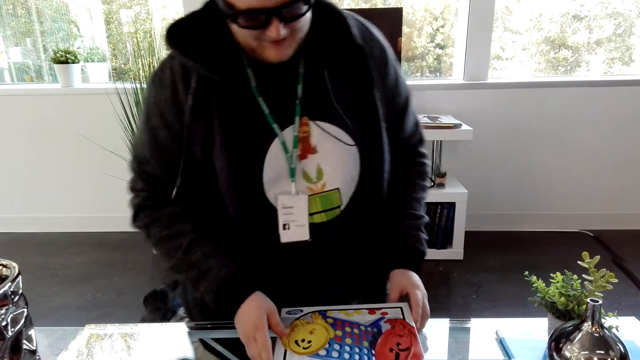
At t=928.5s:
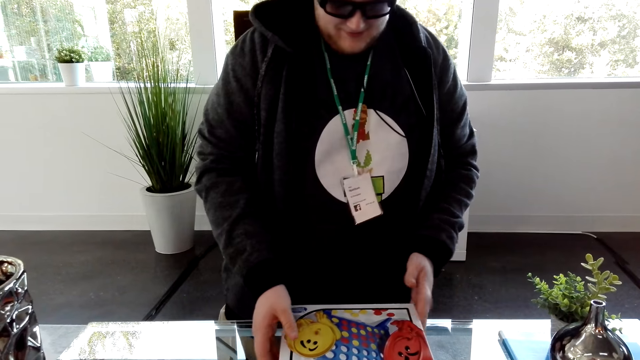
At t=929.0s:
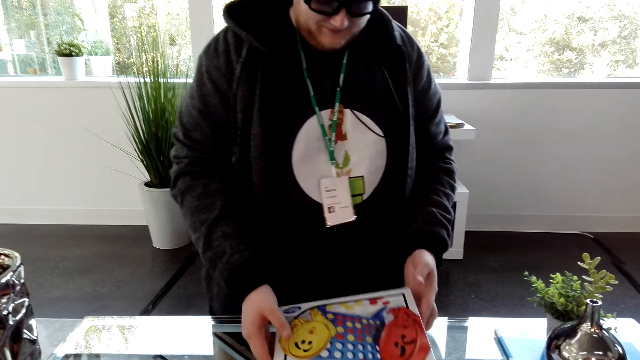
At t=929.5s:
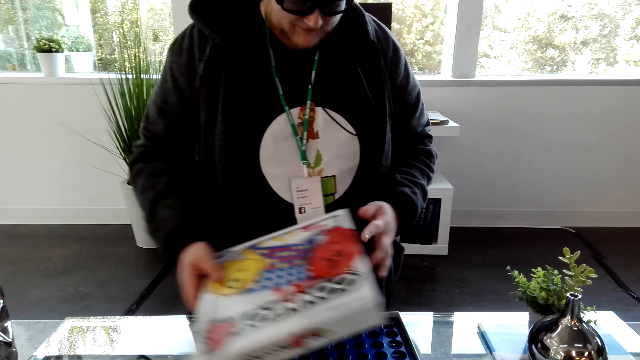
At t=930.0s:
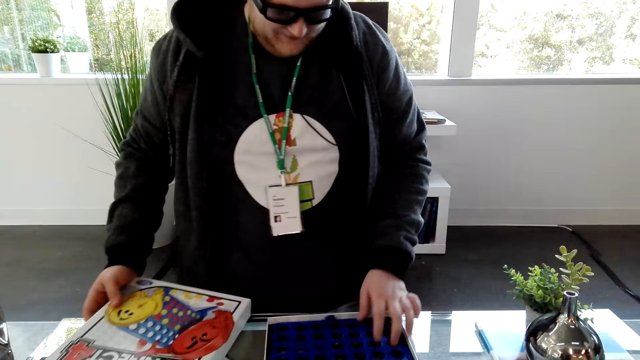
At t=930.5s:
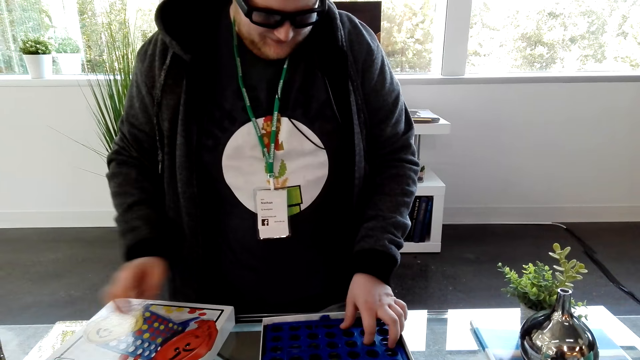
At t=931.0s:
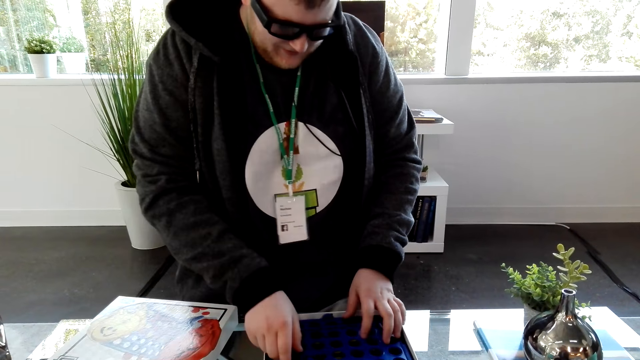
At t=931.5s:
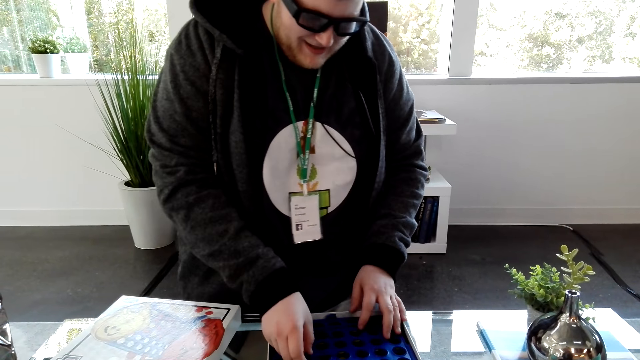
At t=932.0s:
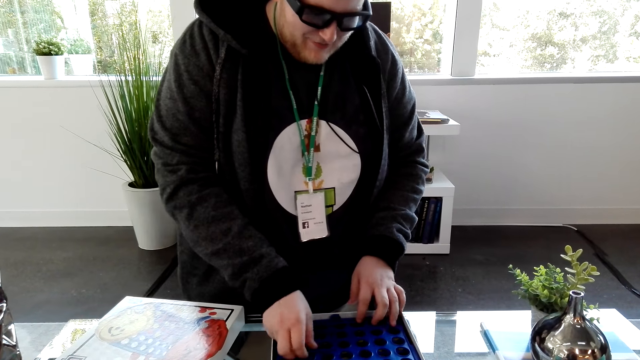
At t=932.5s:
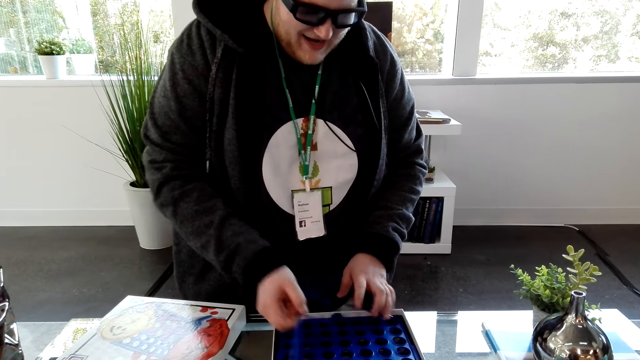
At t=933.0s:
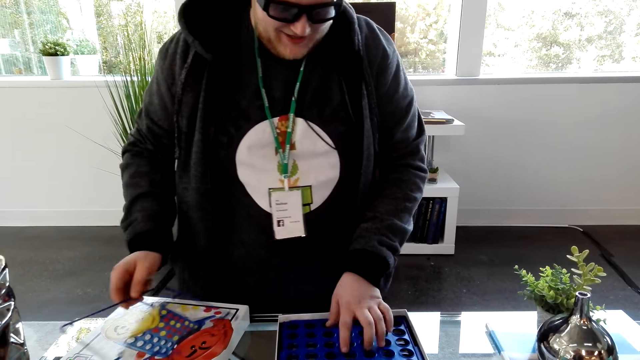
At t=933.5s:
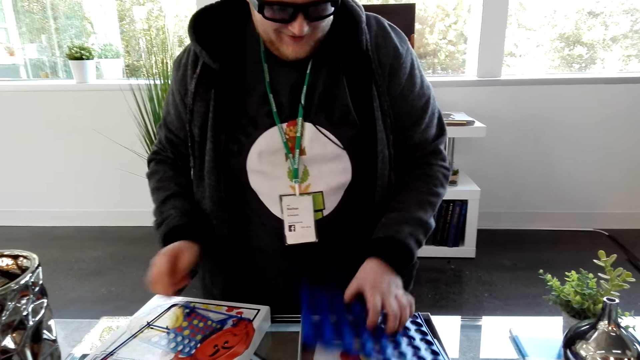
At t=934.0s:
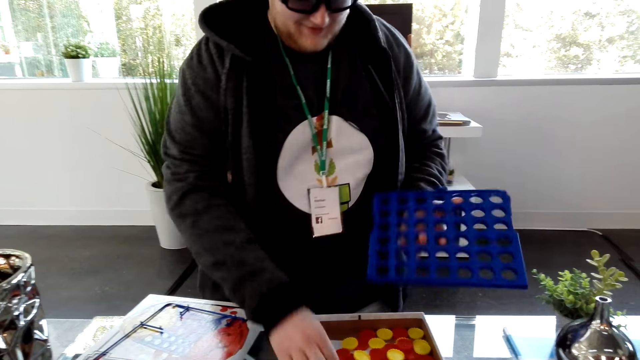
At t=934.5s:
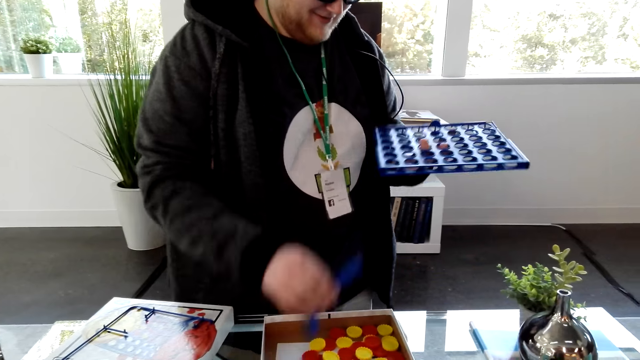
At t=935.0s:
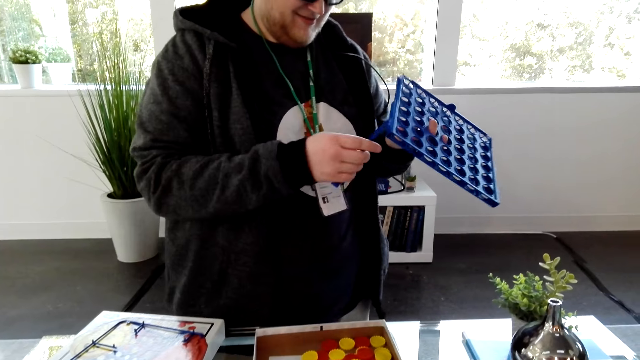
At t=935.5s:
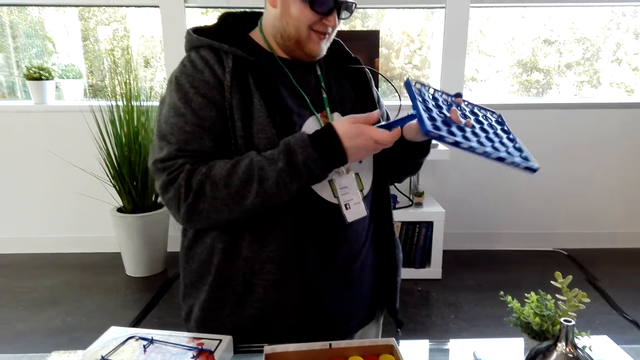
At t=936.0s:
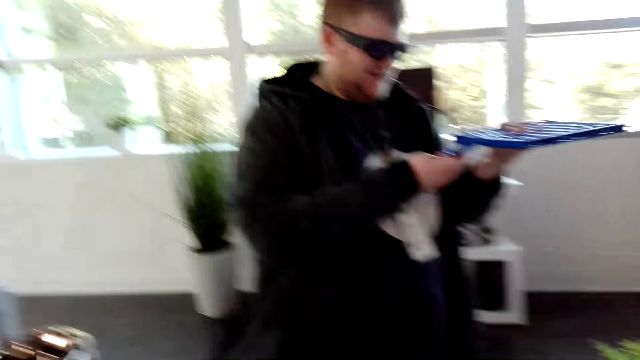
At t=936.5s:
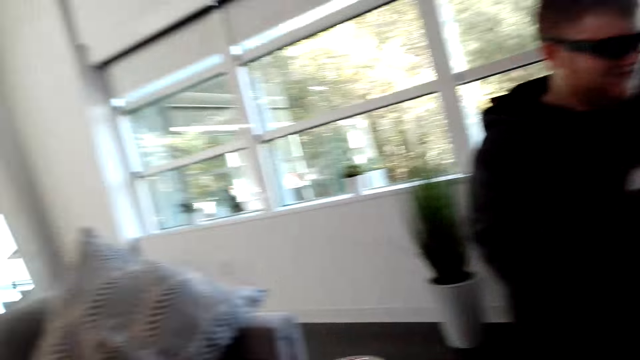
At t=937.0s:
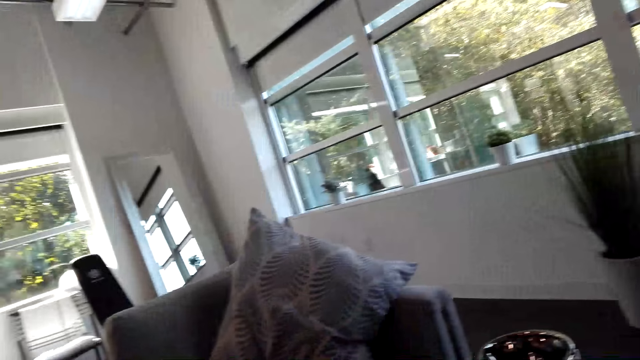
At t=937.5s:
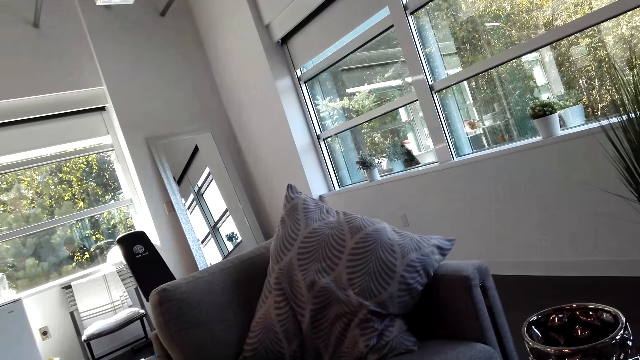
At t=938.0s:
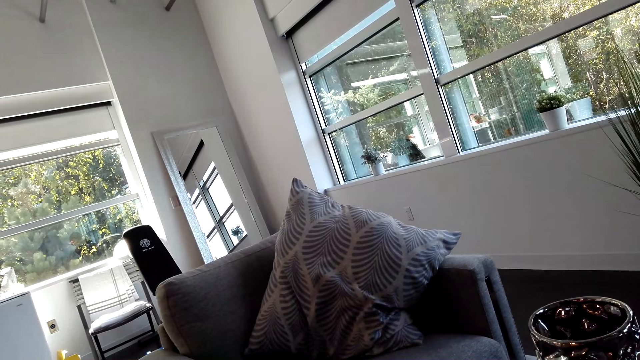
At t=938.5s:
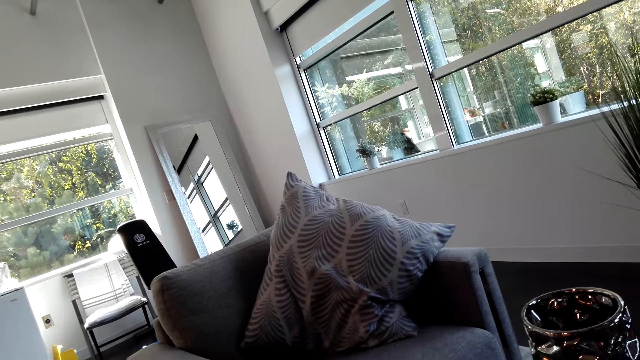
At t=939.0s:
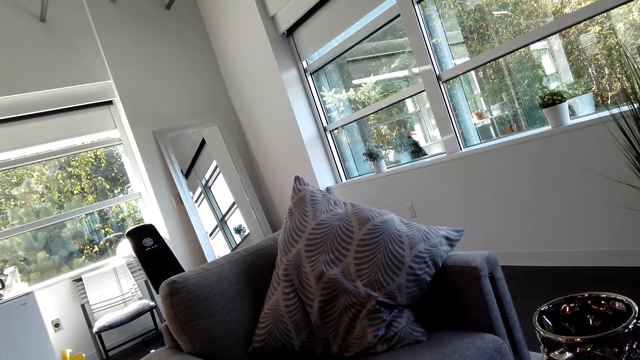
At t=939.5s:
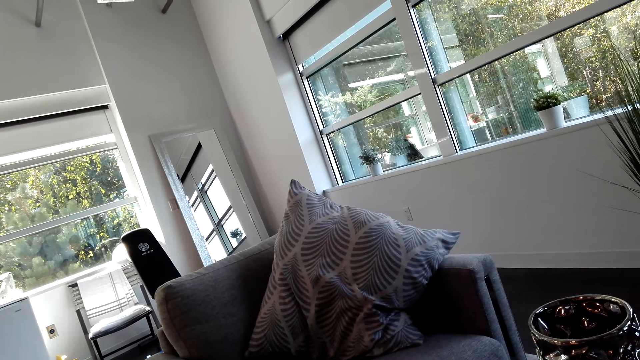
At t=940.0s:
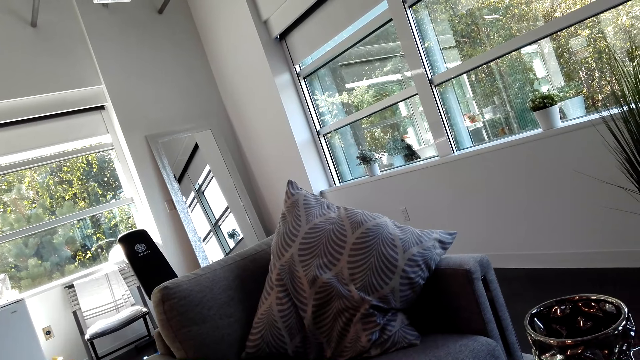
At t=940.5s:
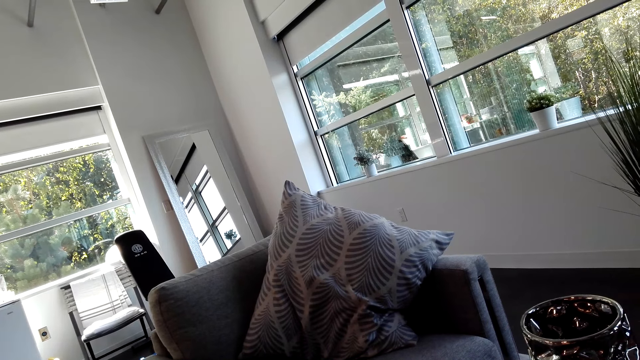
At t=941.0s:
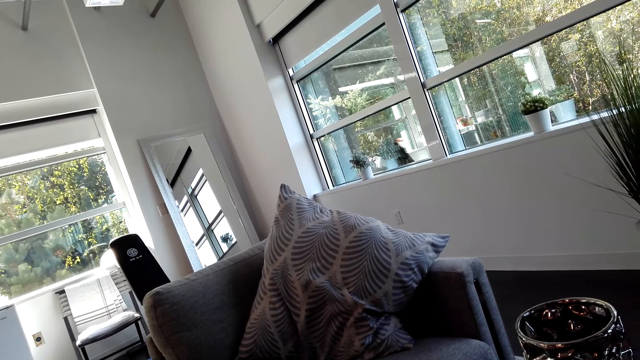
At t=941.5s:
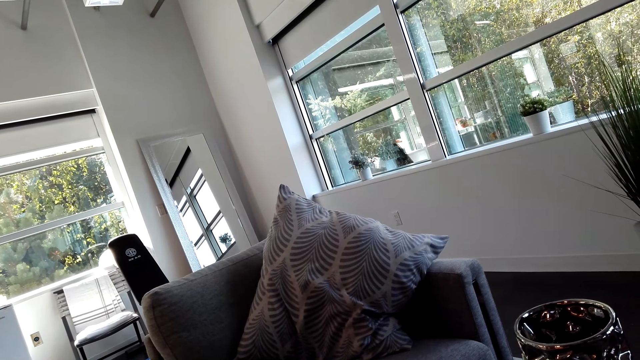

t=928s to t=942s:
A man opens a box. The camera wearer looks at the man. The man puts the cover on the table, picks up a plastic from the box and puts the plastic on the table. The camera wearer picks up a rack from the box. They pick up a piece of the rack from the box. The man communicates with the camera wearer. The camera wearer looks at the man. They hold the piece of the rack in the hand. They look around the house. They turn around the office. They look at the window.

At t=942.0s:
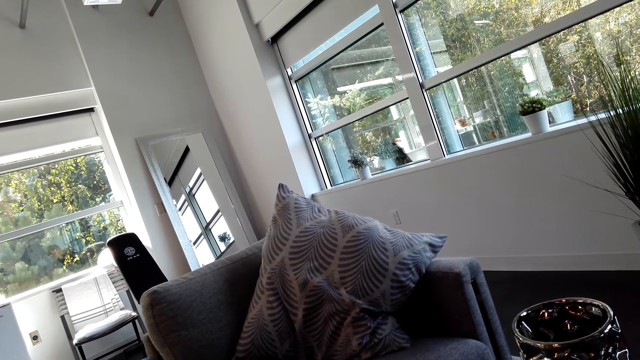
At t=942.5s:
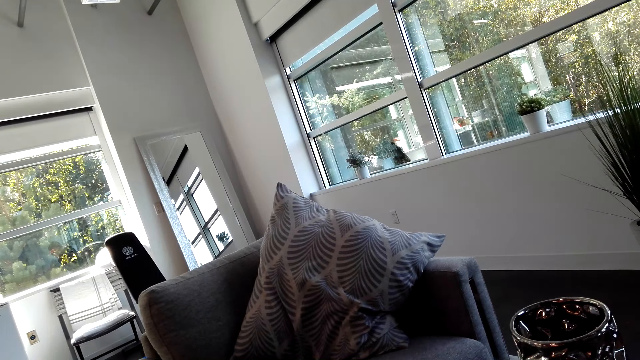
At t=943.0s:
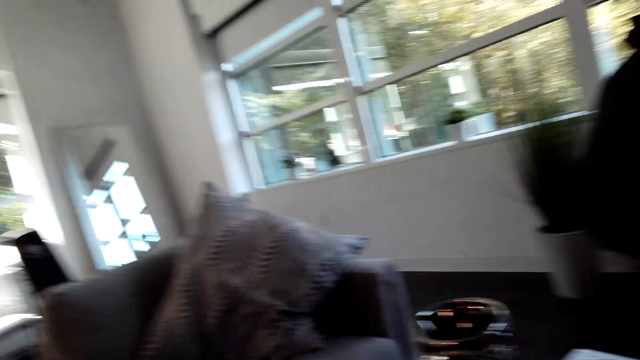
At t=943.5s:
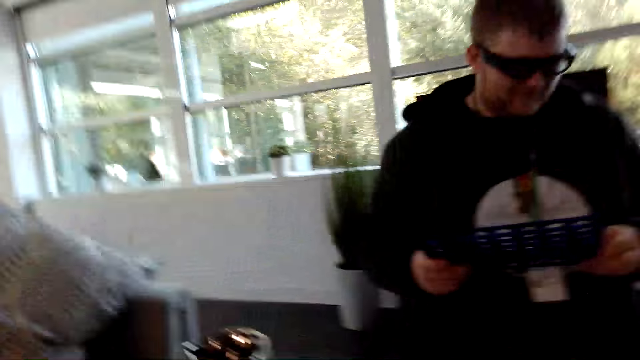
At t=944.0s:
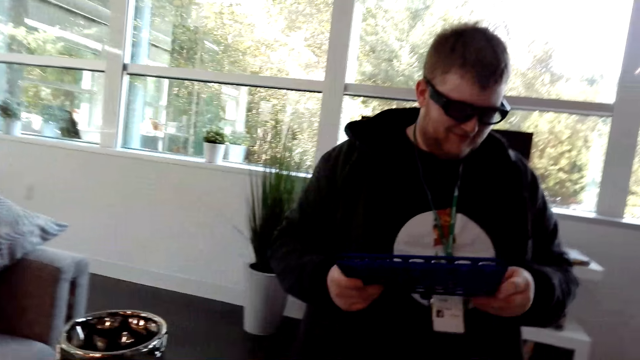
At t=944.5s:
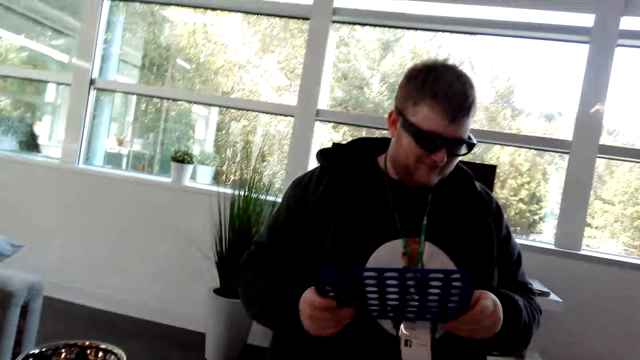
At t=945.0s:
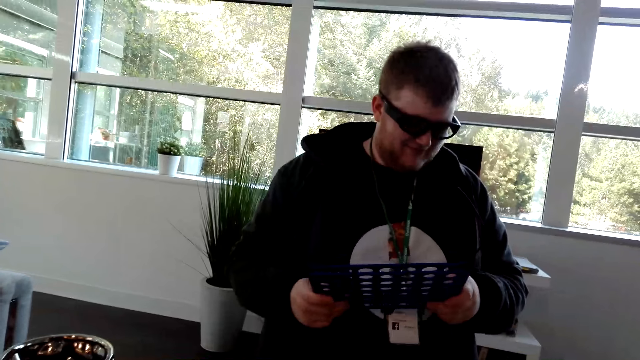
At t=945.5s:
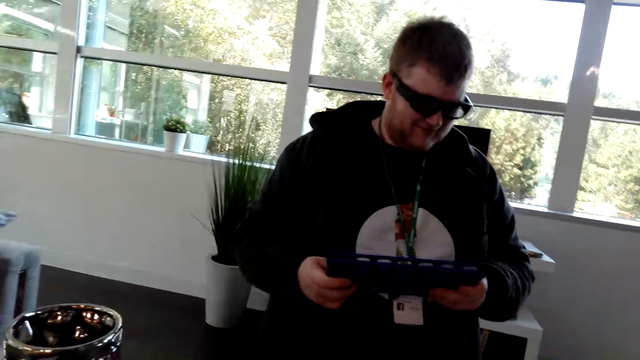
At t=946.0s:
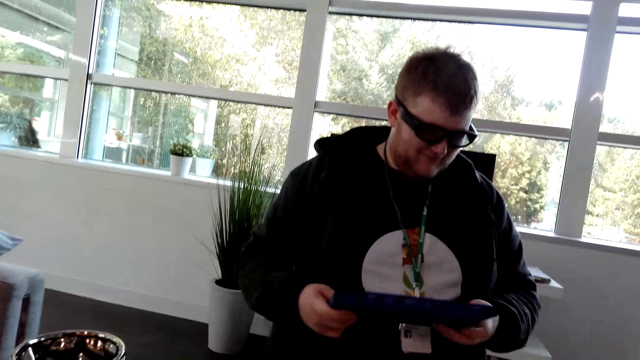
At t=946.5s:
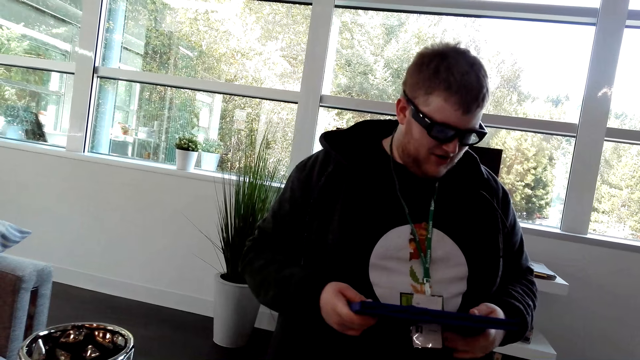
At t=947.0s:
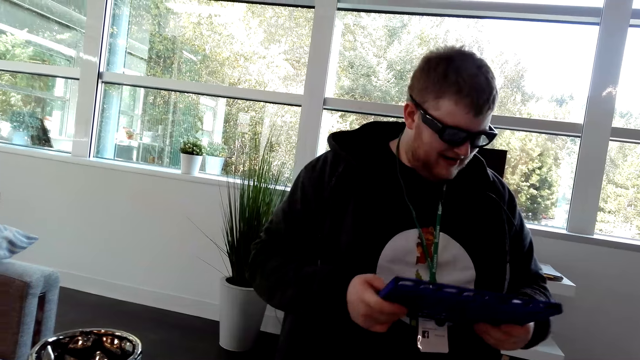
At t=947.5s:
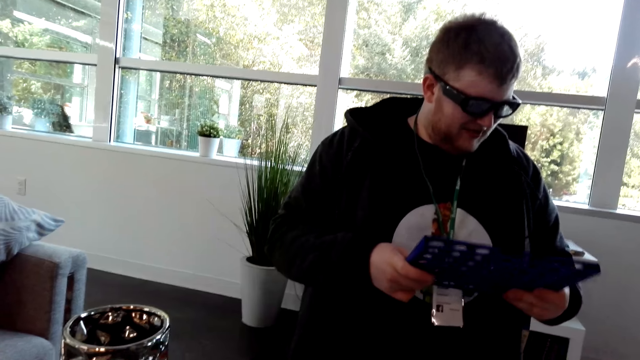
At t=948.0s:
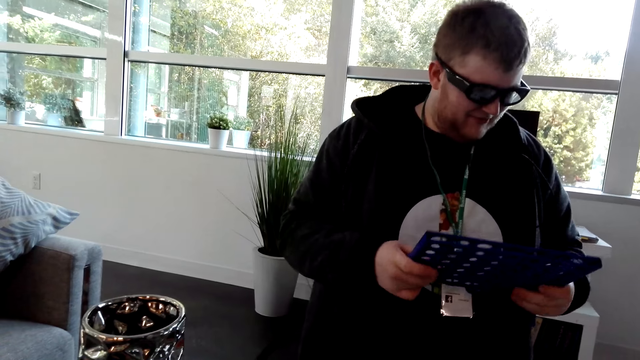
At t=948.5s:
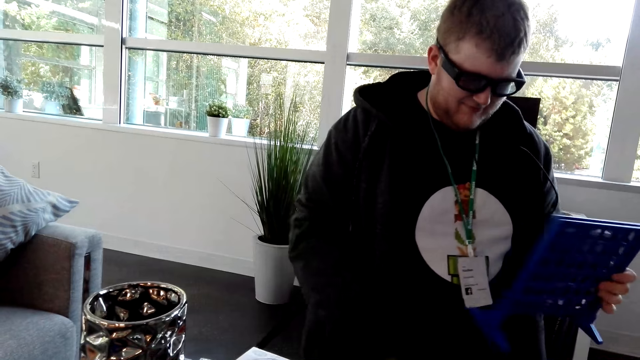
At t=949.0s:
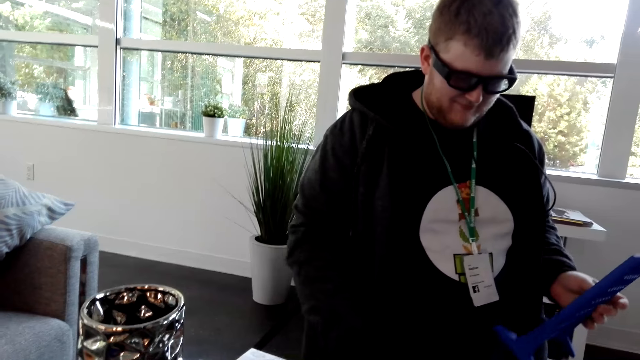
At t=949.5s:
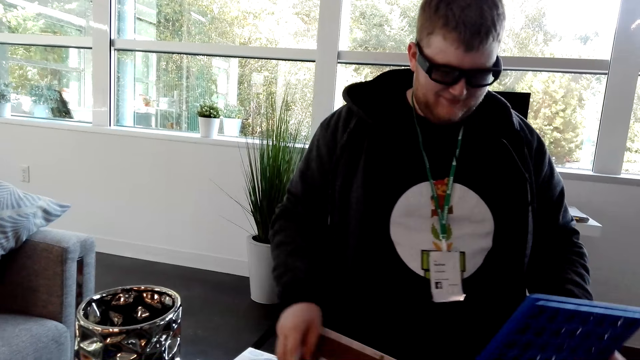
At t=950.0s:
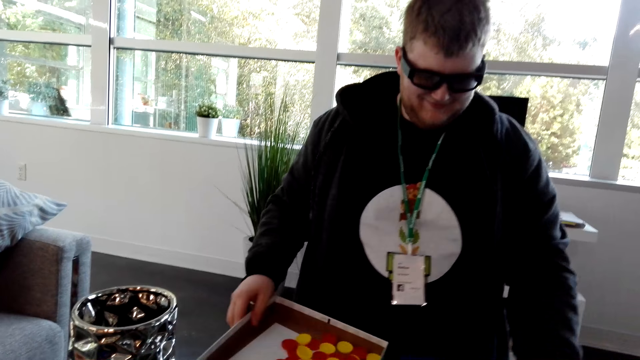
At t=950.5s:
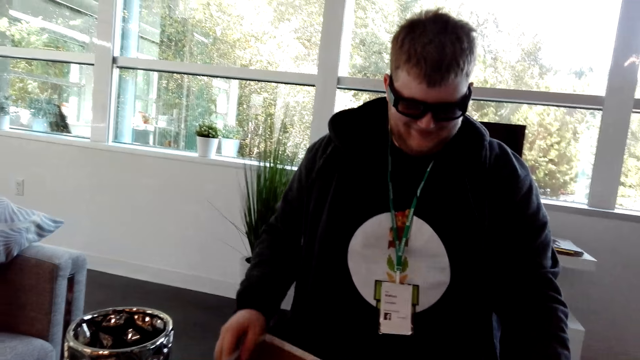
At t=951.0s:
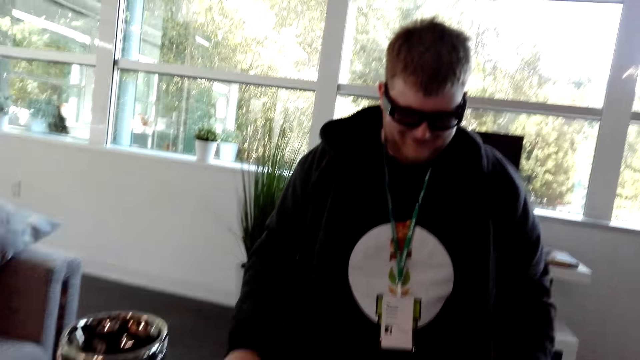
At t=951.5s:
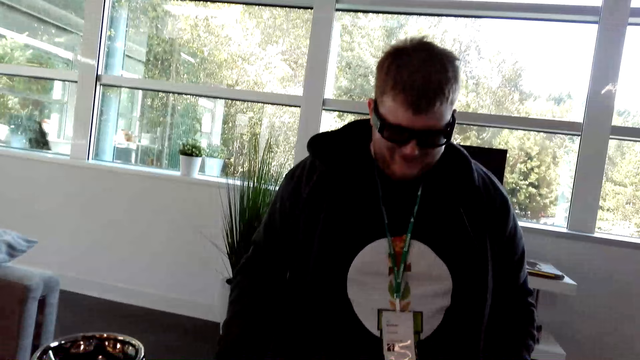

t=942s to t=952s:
The camera wearer turns around the office and communicates with a man. The man fixes the rack. The camera wearer looks at the man. They communicate with the man. The man picks up a box cover from the table.
